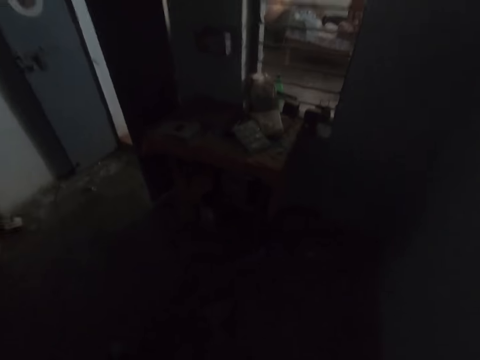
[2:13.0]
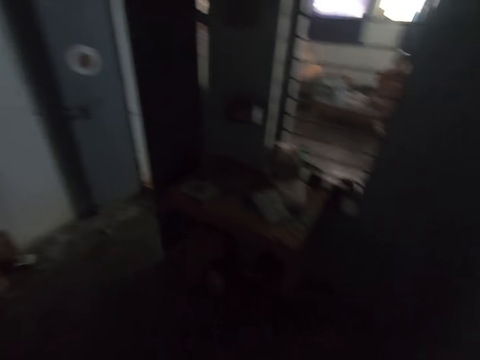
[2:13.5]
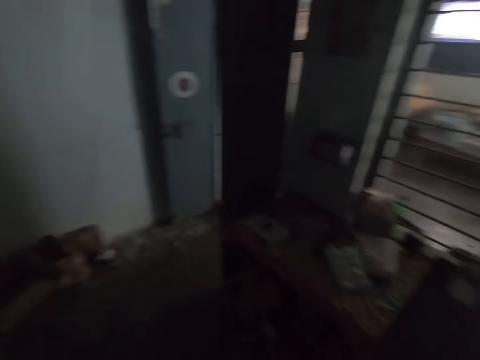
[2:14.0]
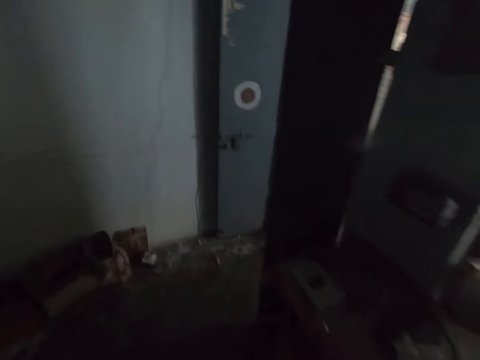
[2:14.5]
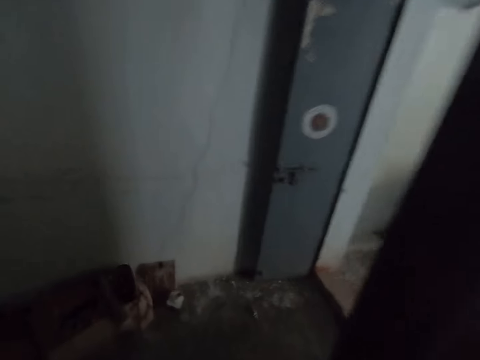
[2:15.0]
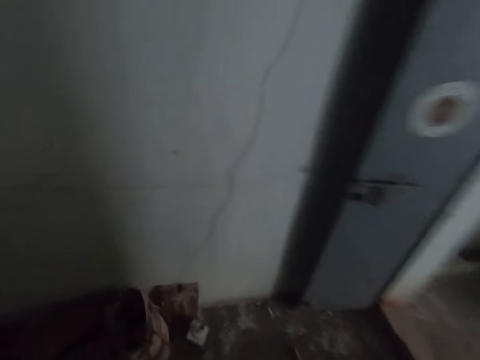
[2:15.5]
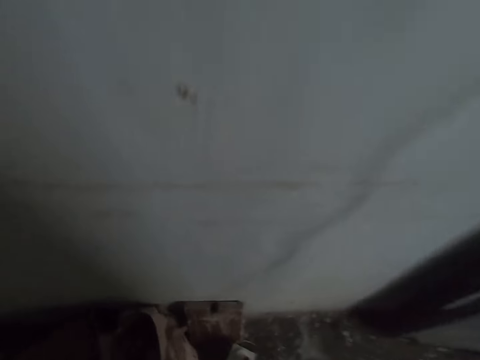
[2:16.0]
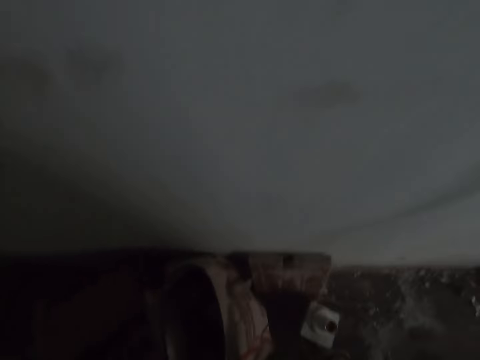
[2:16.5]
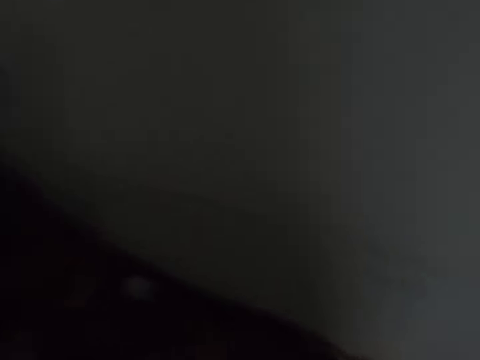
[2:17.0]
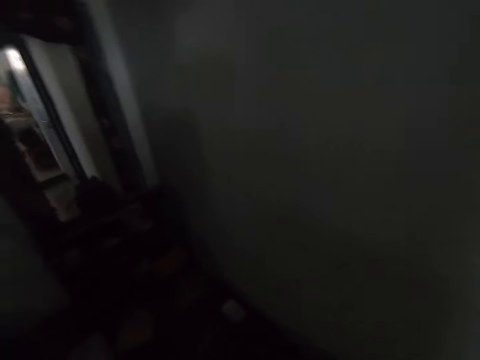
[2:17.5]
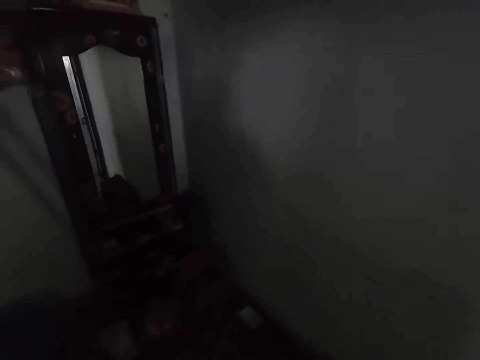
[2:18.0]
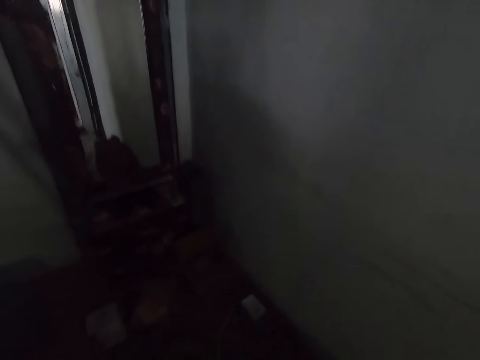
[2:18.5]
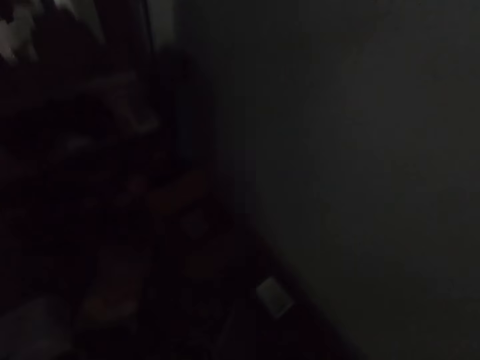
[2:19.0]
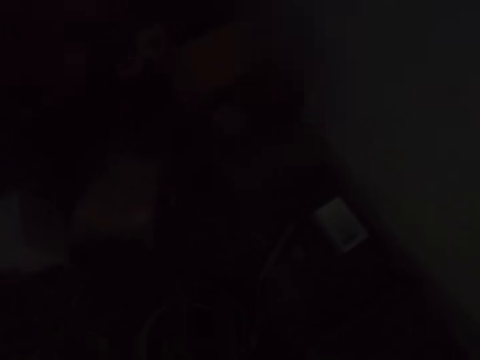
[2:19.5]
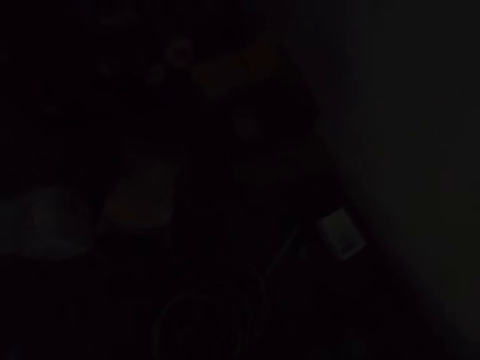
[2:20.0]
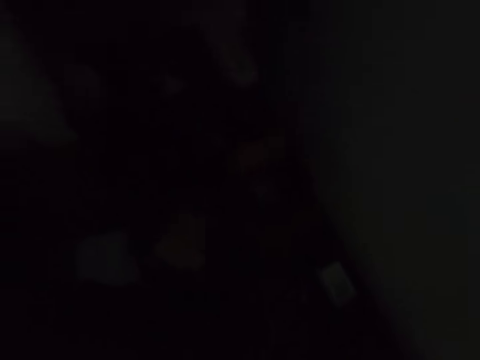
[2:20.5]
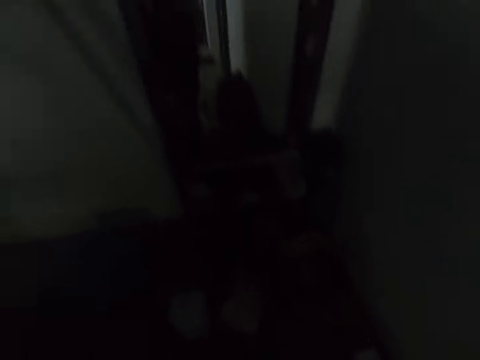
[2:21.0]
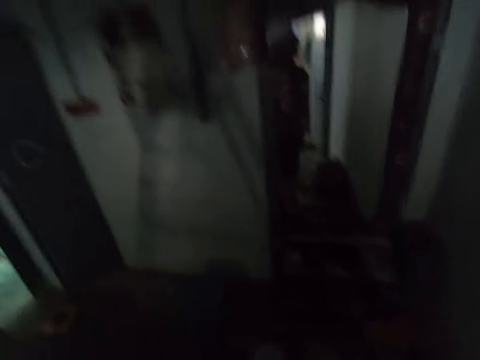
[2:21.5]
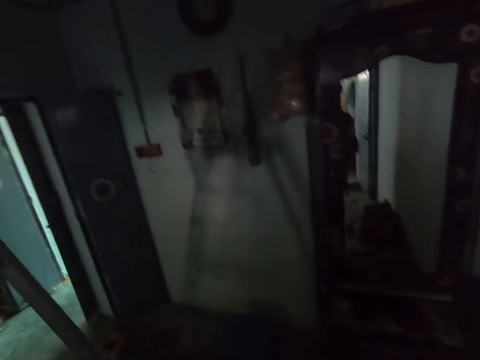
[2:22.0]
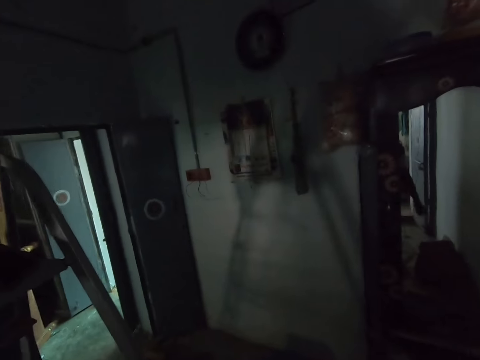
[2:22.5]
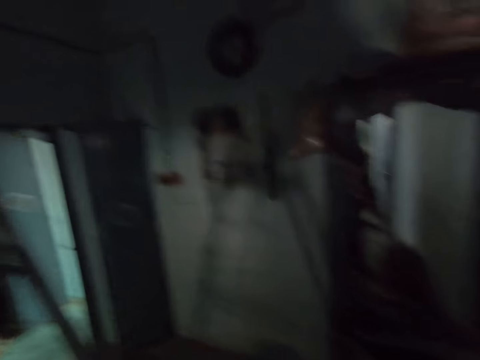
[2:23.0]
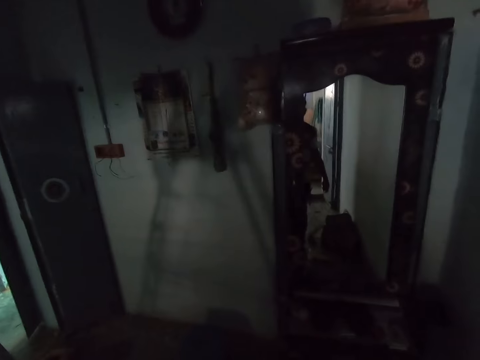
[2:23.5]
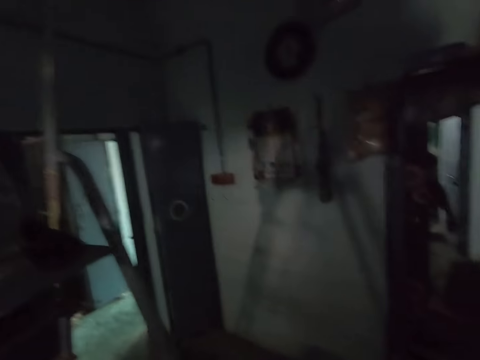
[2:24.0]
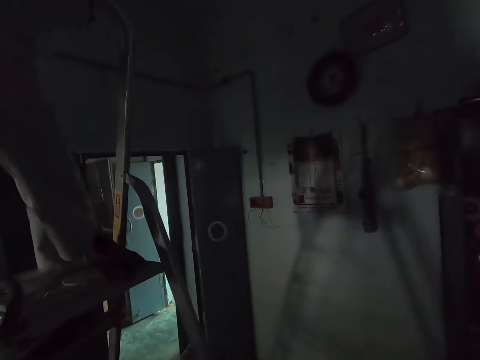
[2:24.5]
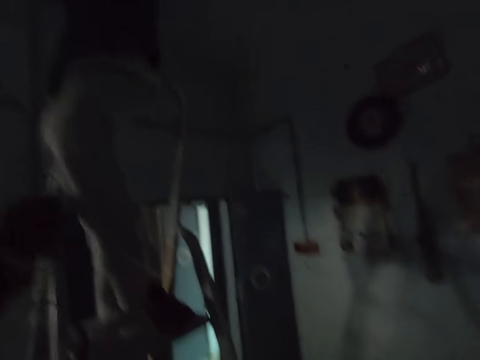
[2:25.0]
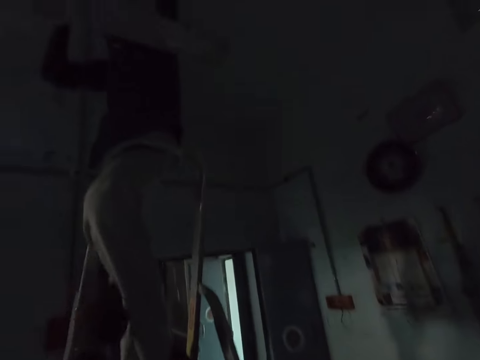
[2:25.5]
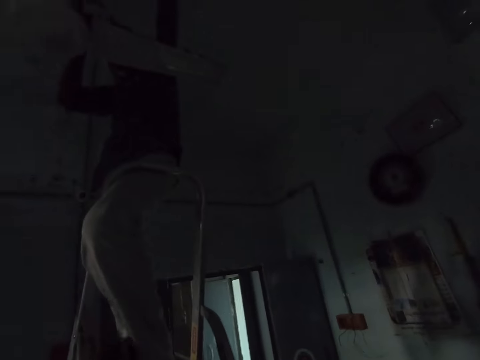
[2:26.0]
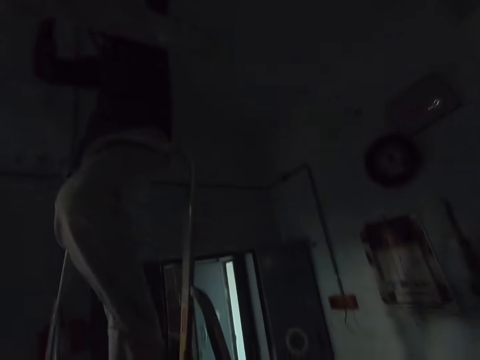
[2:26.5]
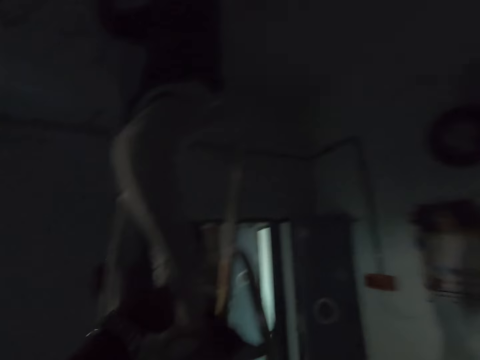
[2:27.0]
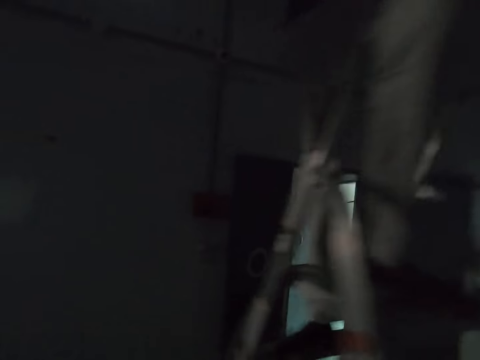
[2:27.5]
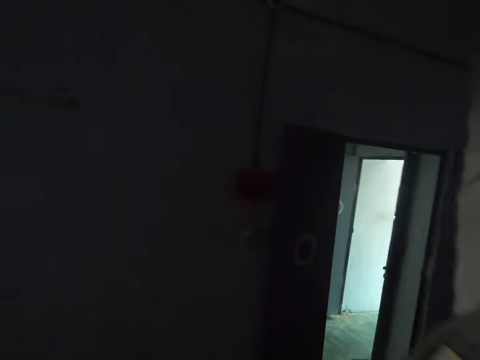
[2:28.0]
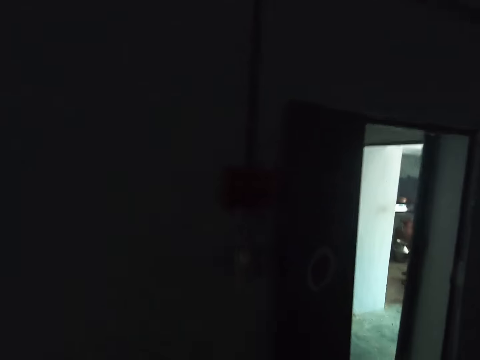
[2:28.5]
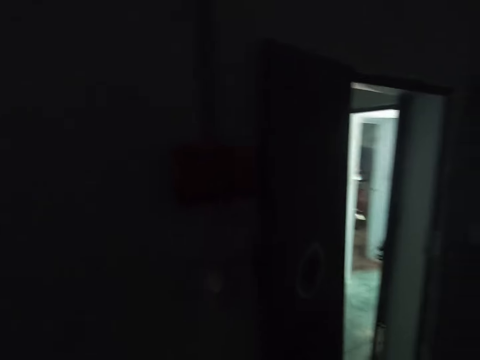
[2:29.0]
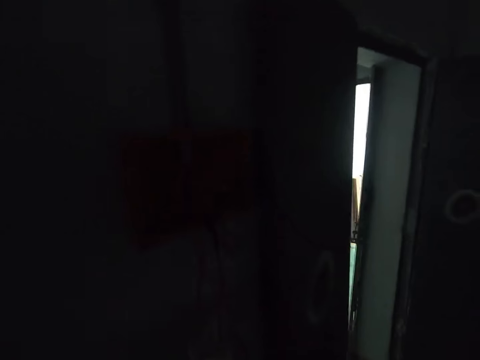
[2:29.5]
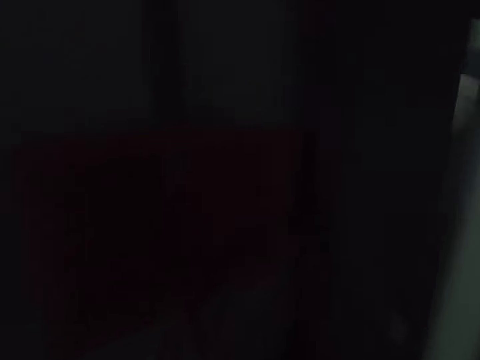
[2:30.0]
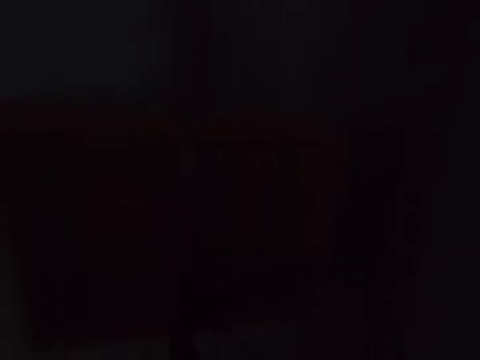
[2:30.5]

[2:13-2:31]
The camera wearer walks in a room. They pick up a switch on the room floor. They drop the switch. They converse with a man up on a ladder. The man connects cables up on the room slab. The man fixes an electric cable. The camera wearer walks to the electric box.

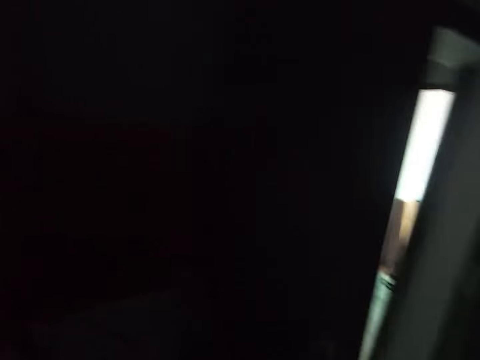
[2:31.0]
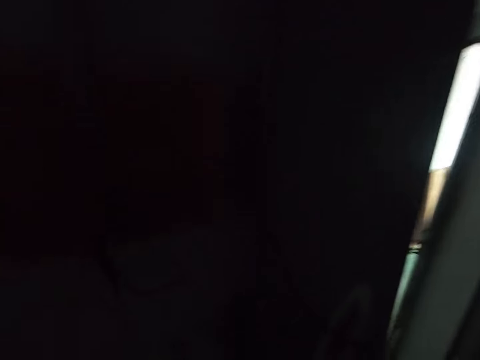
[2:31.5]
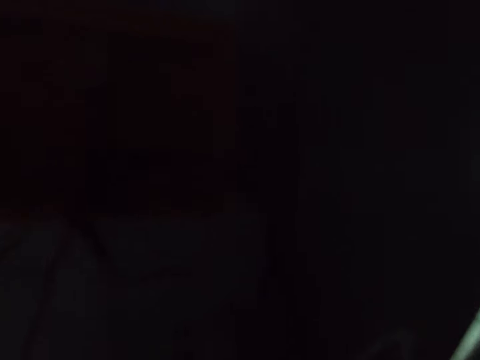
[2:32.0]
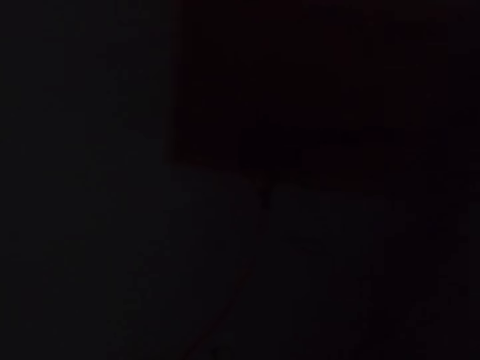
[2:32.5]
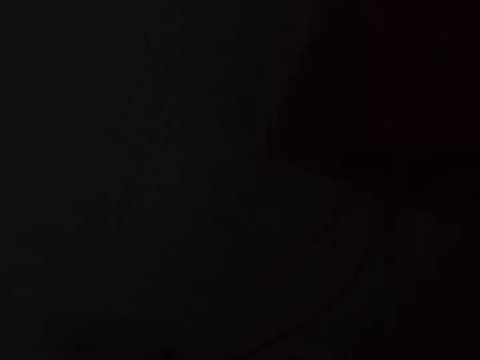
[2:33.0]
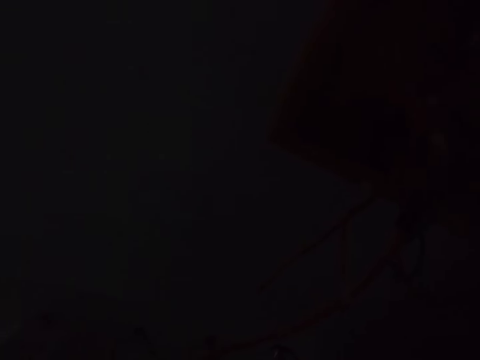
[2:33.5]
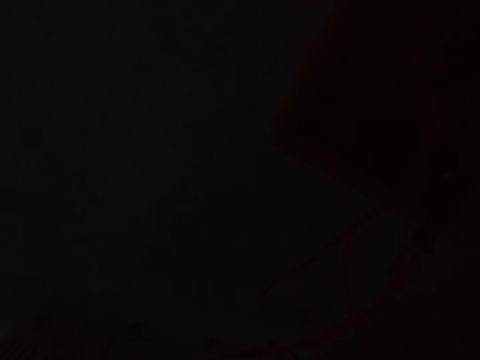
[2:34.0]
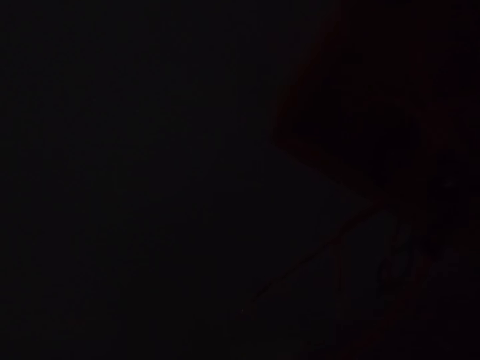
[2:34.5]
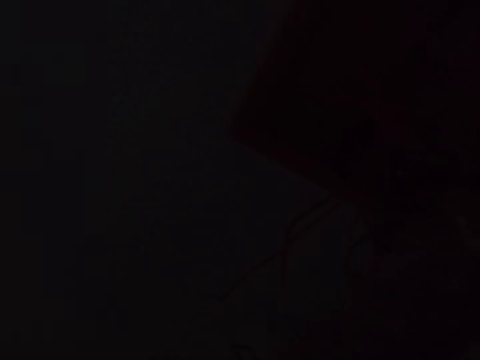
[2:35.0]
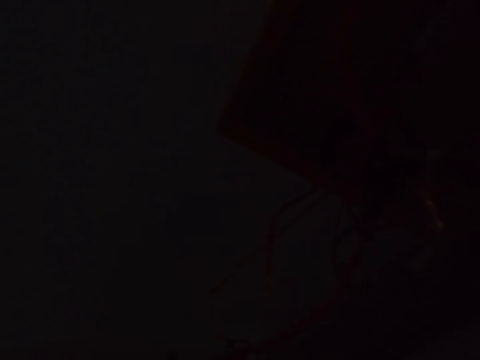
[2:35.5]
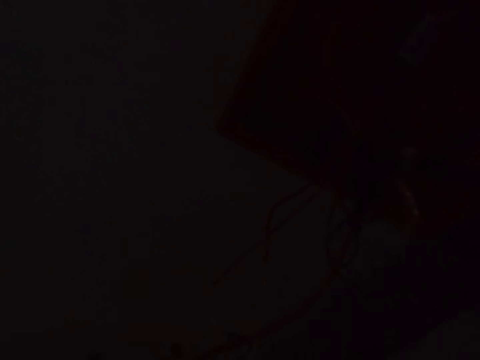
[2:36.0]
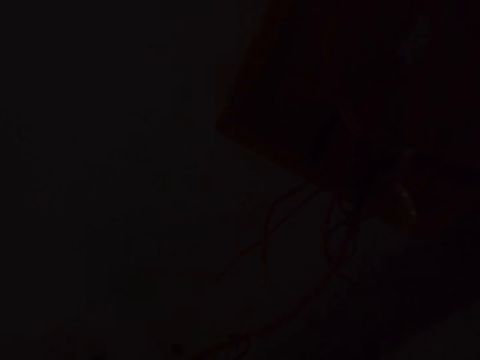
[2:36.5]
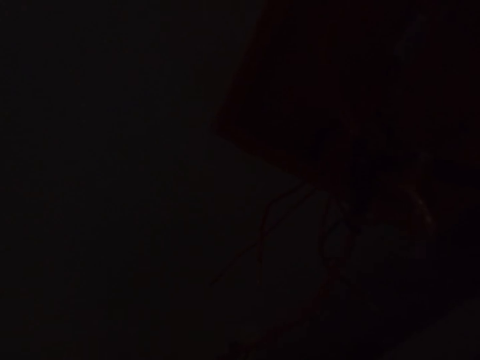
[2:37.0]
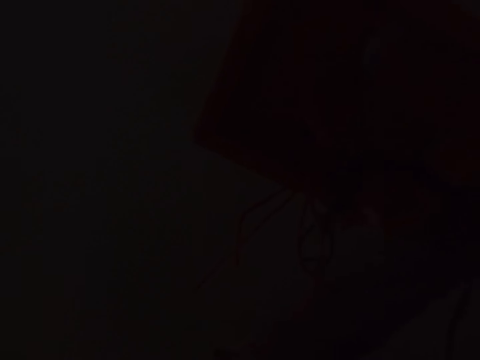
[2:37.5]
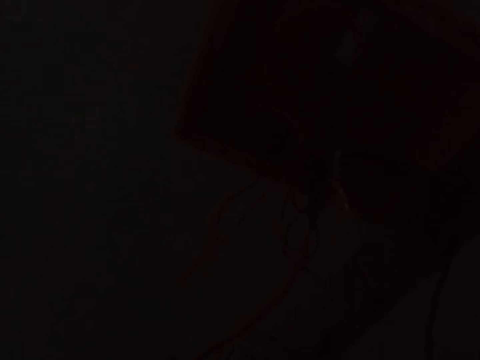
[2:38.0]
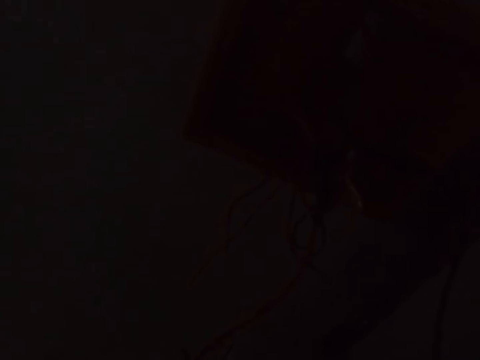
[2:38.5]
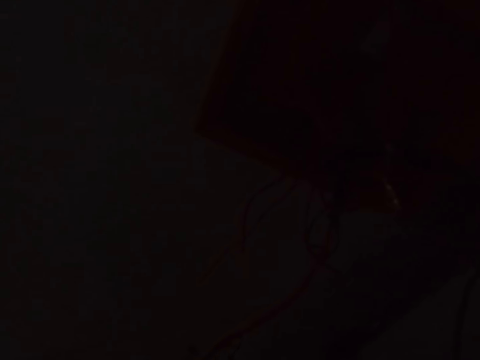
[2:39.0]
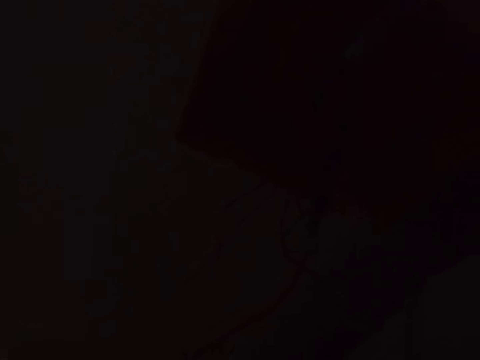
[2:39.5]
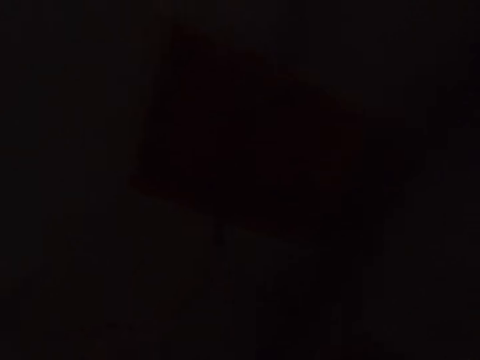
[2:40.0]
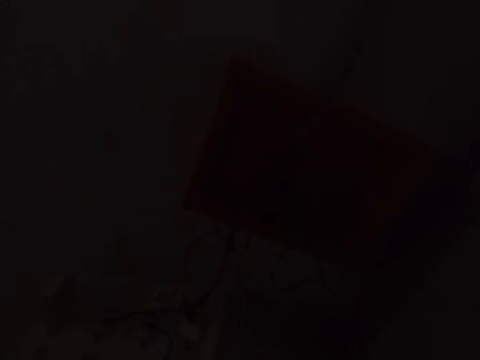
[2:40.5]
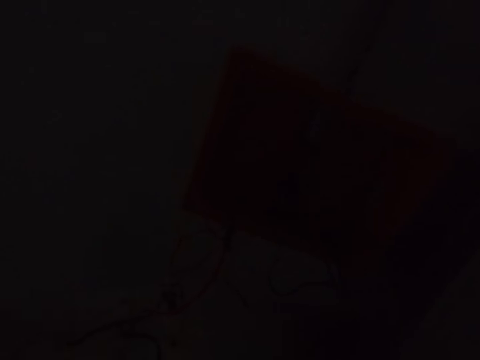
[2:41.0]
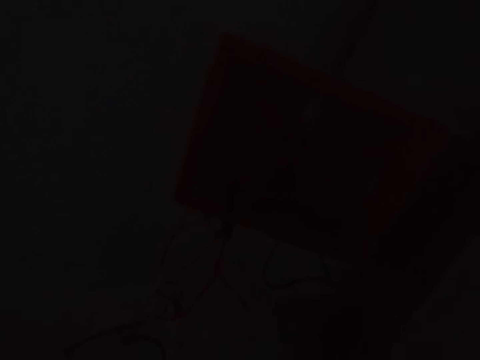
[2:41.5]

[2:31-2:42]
The camera wearer operates cables on the electric box. They pick up an electric tester screwdriver.
